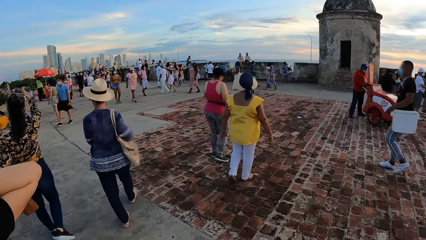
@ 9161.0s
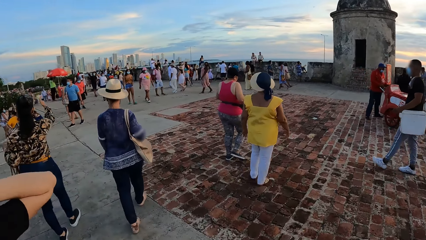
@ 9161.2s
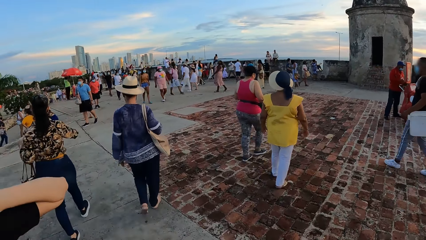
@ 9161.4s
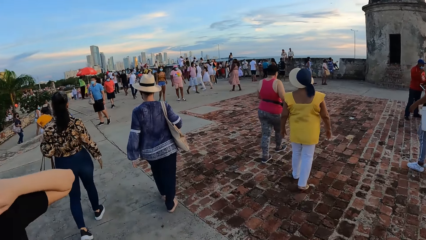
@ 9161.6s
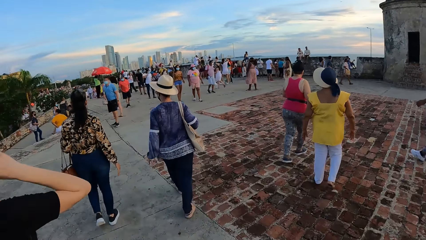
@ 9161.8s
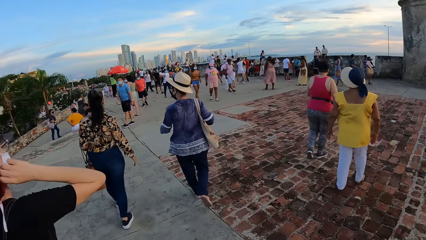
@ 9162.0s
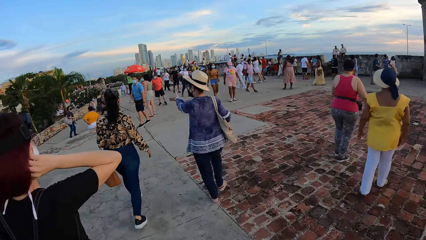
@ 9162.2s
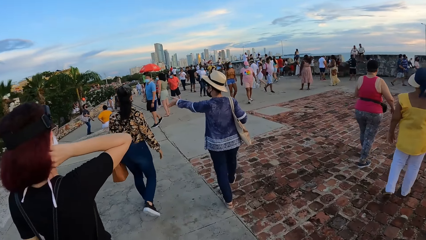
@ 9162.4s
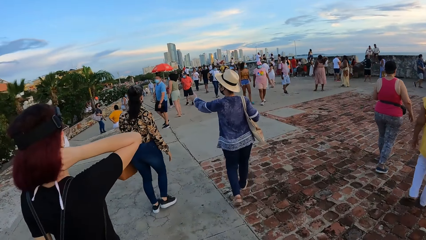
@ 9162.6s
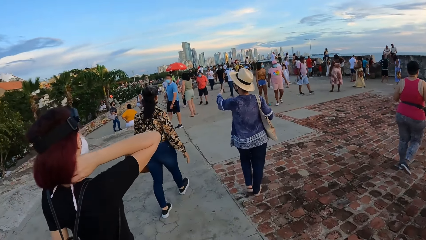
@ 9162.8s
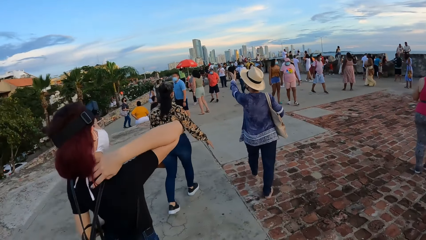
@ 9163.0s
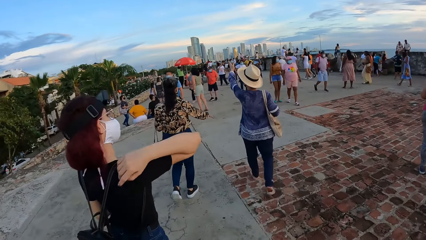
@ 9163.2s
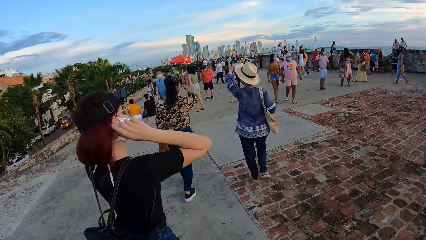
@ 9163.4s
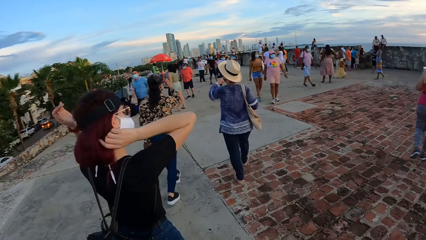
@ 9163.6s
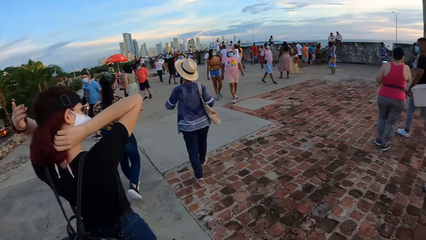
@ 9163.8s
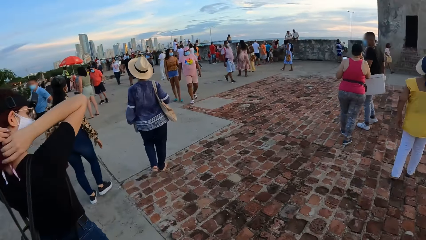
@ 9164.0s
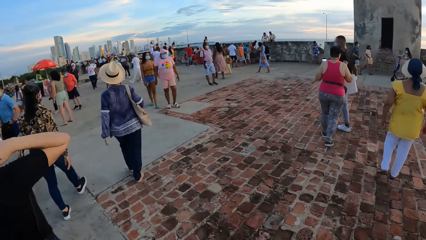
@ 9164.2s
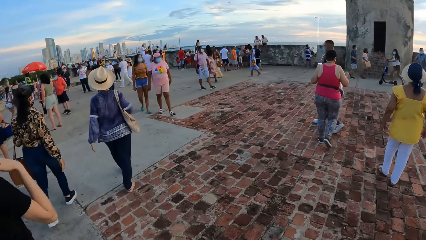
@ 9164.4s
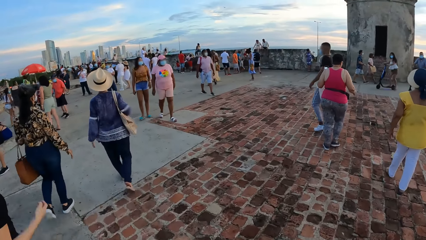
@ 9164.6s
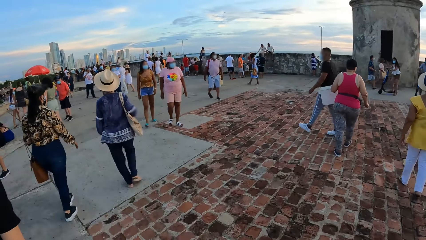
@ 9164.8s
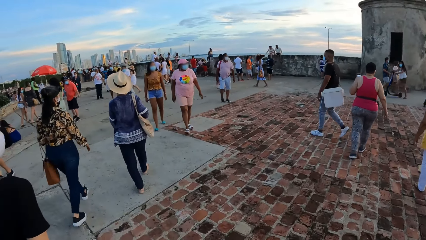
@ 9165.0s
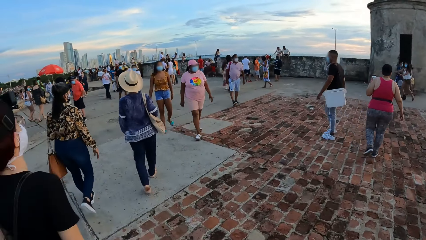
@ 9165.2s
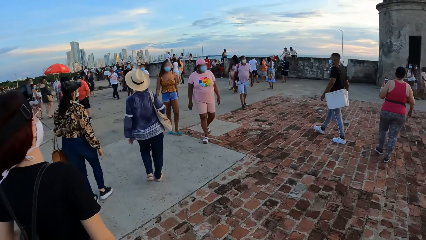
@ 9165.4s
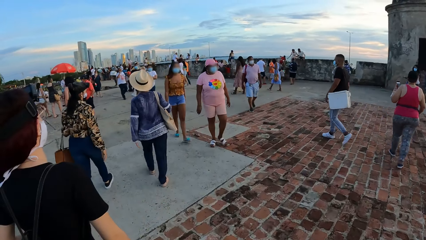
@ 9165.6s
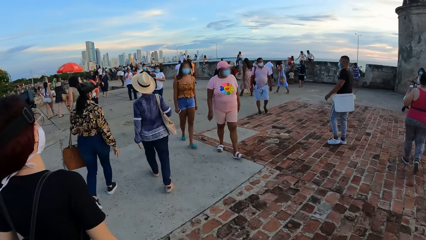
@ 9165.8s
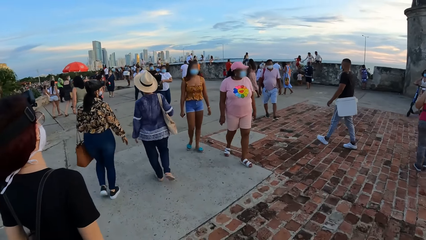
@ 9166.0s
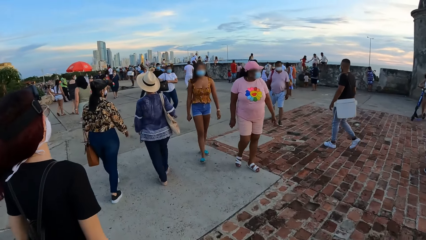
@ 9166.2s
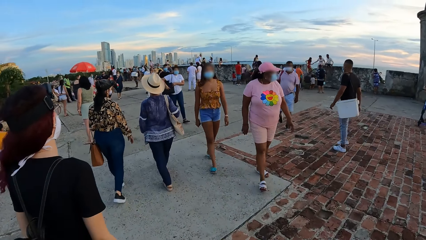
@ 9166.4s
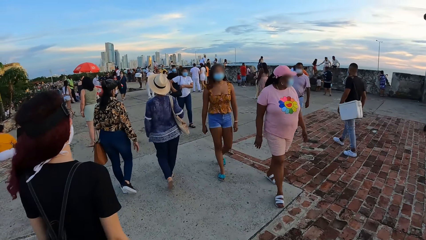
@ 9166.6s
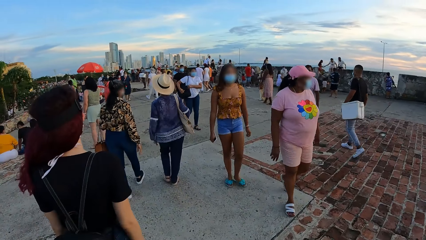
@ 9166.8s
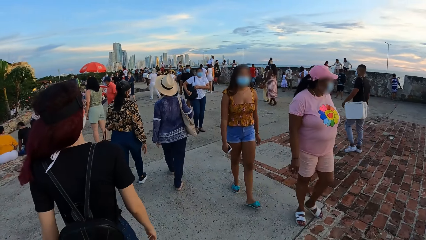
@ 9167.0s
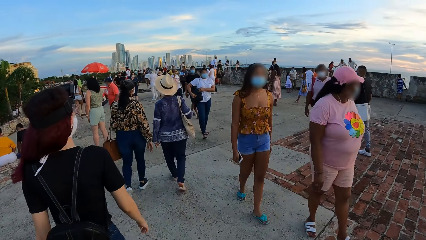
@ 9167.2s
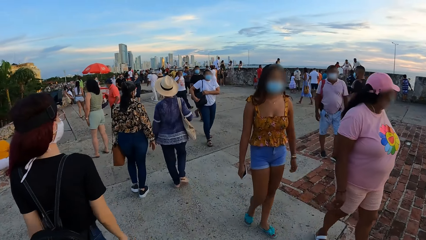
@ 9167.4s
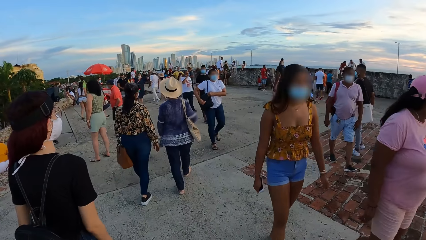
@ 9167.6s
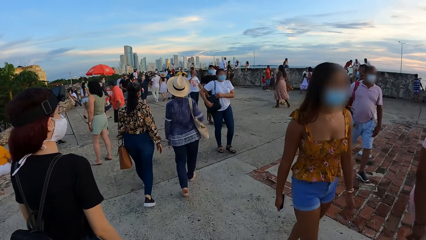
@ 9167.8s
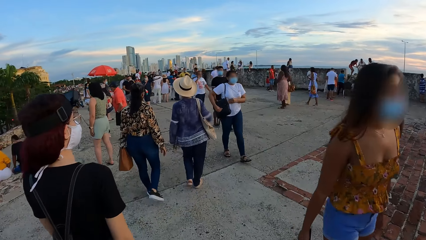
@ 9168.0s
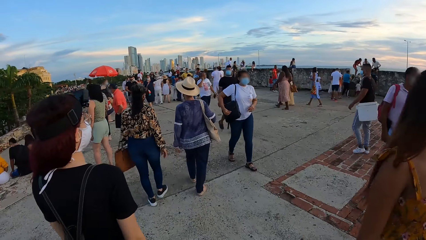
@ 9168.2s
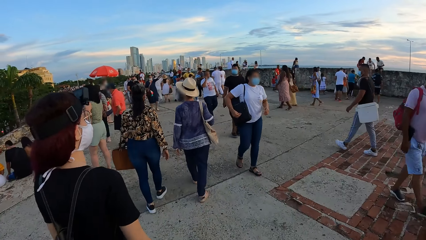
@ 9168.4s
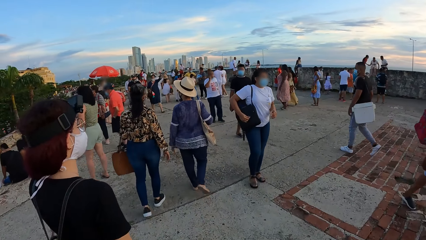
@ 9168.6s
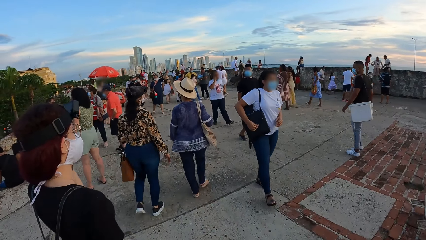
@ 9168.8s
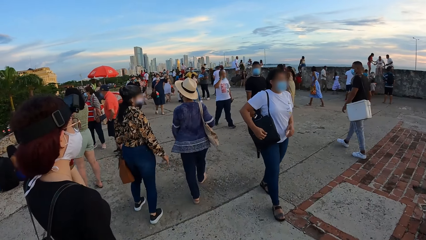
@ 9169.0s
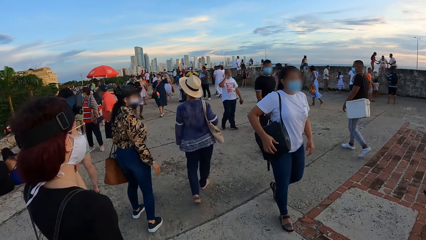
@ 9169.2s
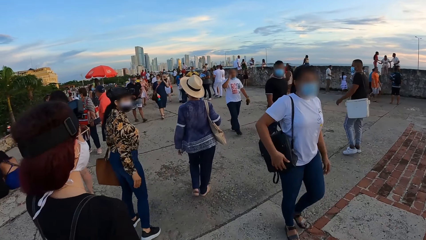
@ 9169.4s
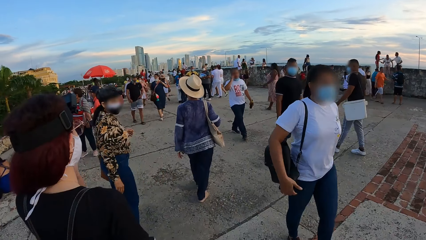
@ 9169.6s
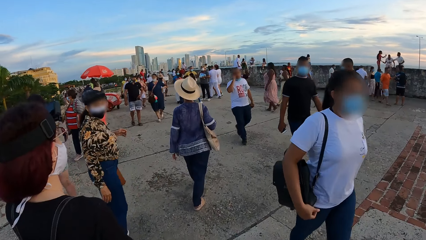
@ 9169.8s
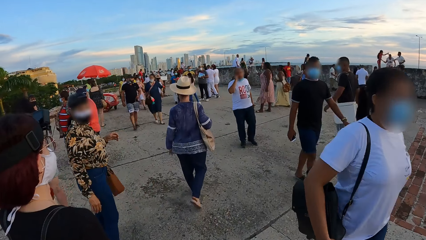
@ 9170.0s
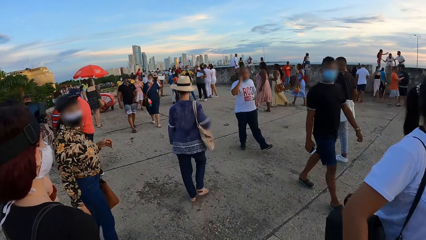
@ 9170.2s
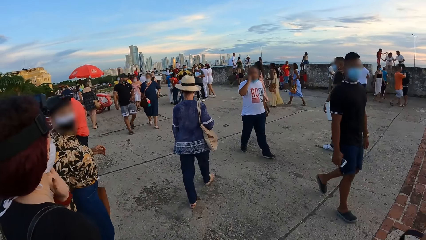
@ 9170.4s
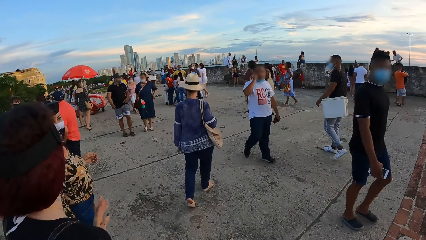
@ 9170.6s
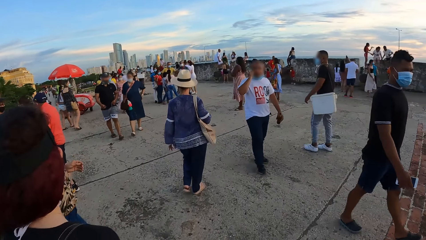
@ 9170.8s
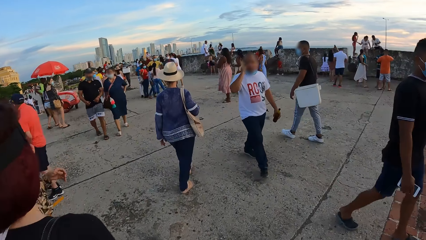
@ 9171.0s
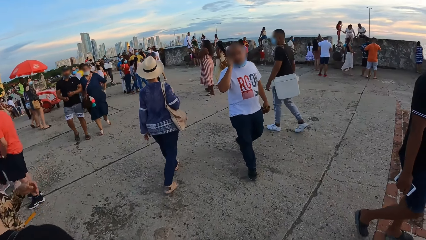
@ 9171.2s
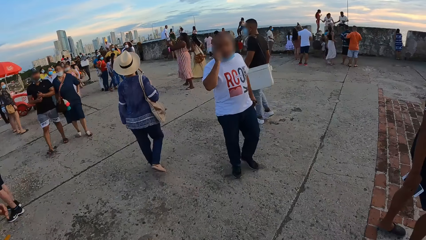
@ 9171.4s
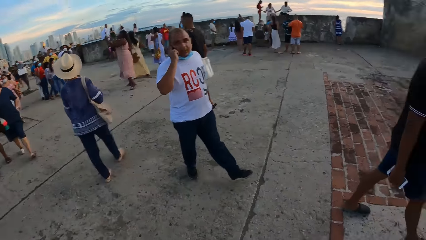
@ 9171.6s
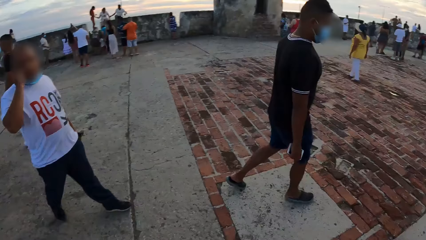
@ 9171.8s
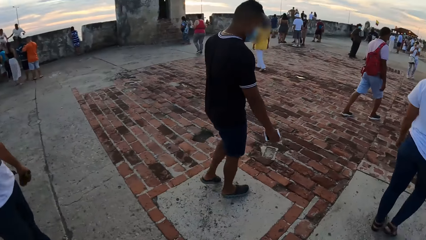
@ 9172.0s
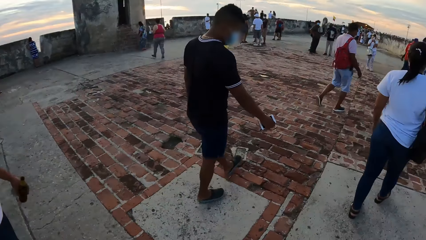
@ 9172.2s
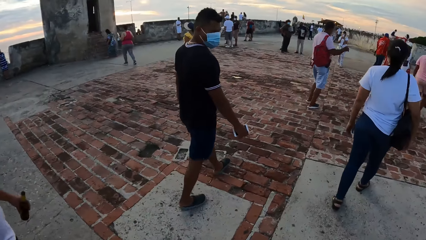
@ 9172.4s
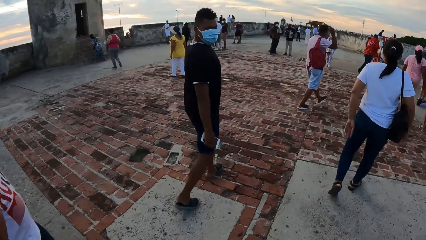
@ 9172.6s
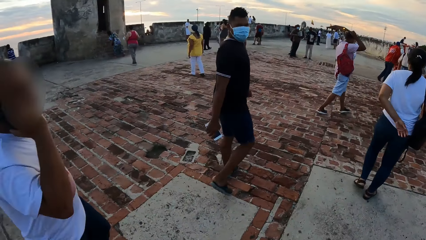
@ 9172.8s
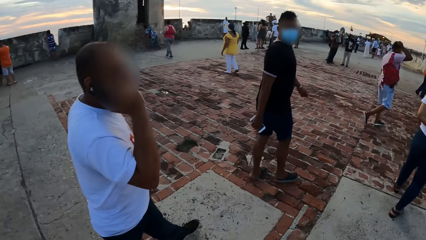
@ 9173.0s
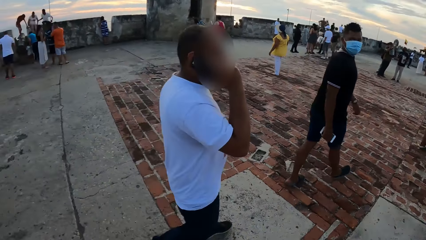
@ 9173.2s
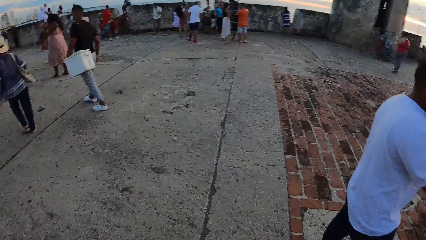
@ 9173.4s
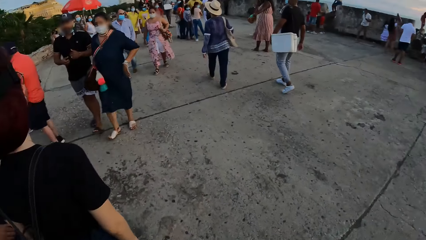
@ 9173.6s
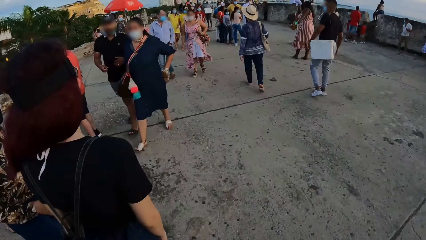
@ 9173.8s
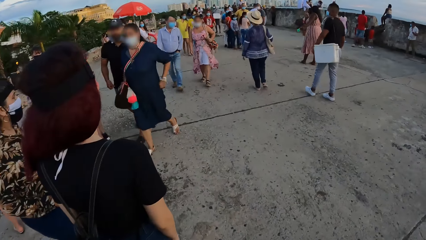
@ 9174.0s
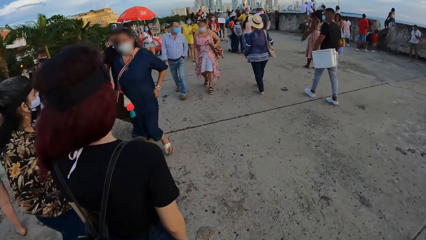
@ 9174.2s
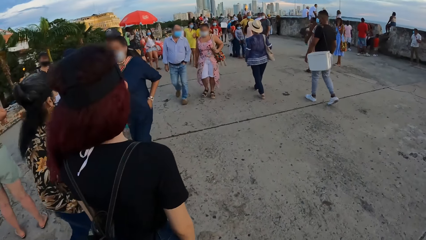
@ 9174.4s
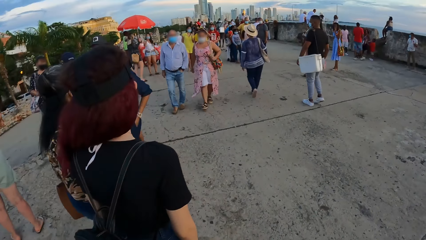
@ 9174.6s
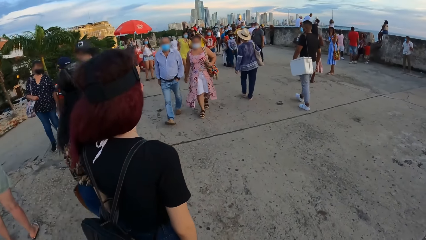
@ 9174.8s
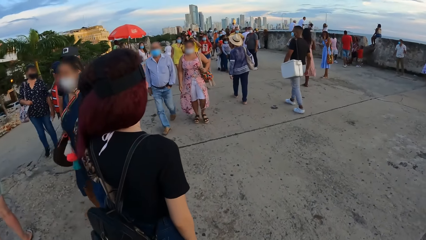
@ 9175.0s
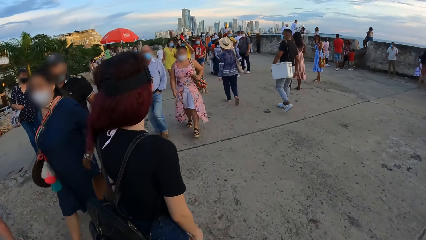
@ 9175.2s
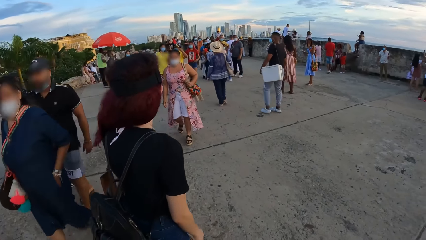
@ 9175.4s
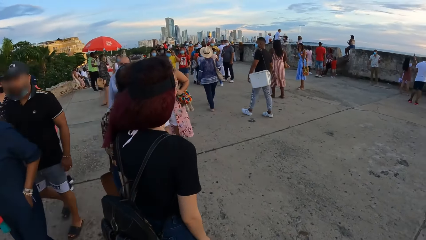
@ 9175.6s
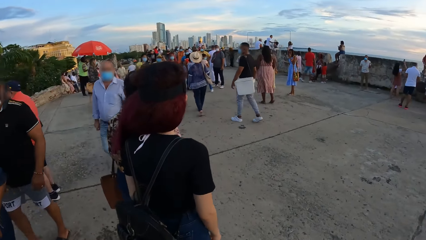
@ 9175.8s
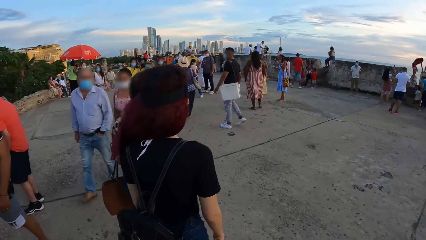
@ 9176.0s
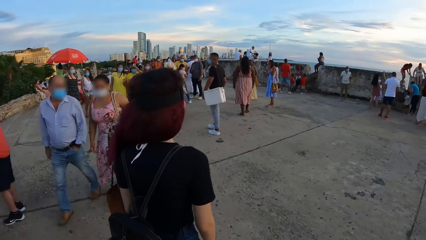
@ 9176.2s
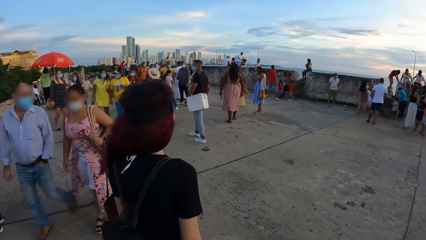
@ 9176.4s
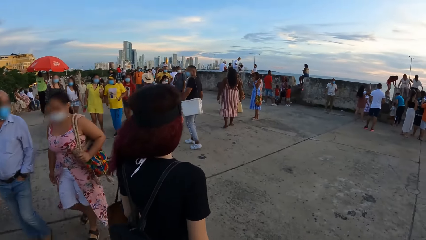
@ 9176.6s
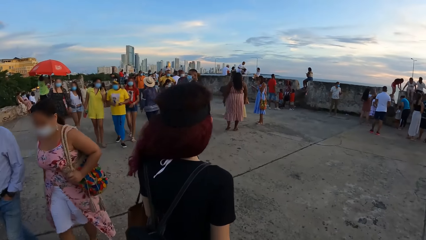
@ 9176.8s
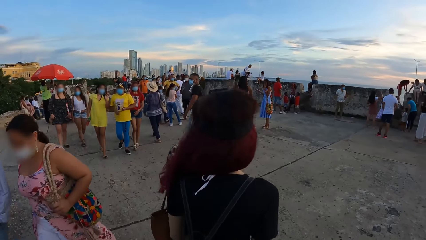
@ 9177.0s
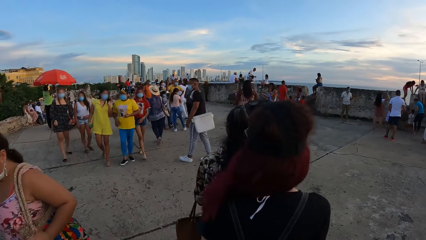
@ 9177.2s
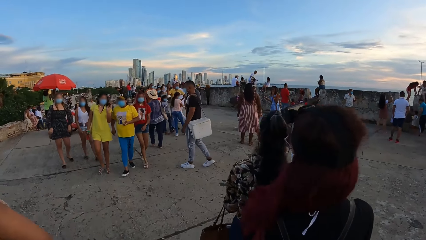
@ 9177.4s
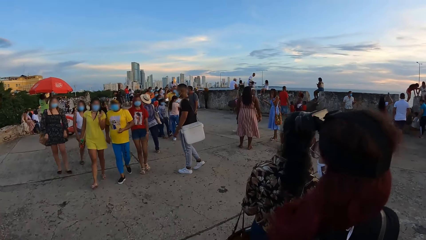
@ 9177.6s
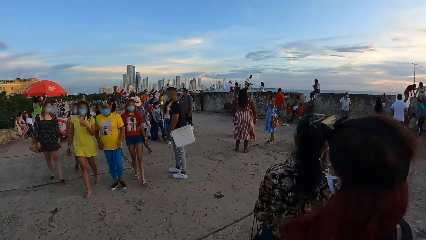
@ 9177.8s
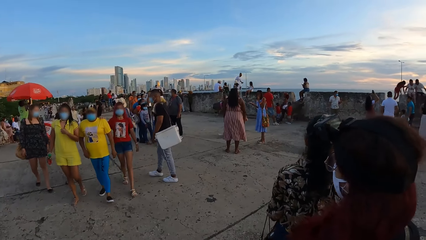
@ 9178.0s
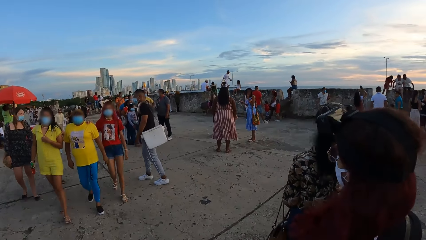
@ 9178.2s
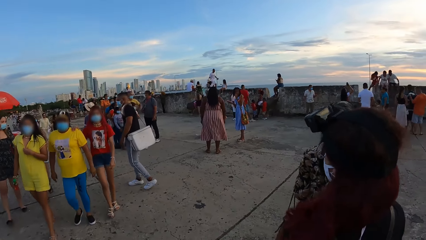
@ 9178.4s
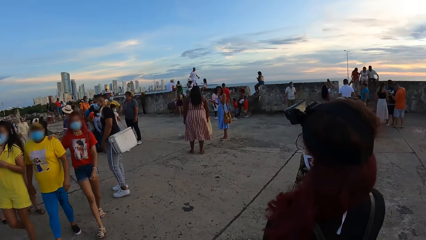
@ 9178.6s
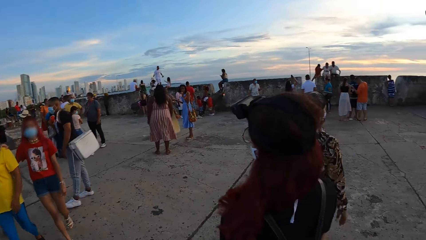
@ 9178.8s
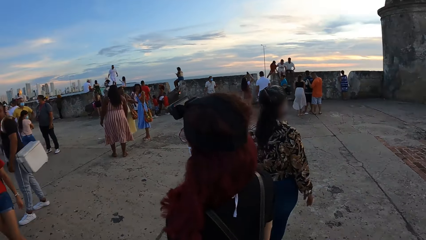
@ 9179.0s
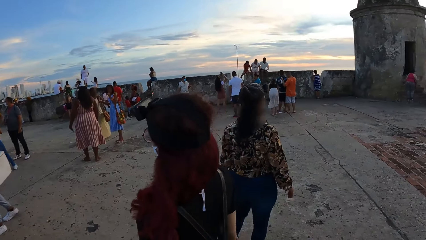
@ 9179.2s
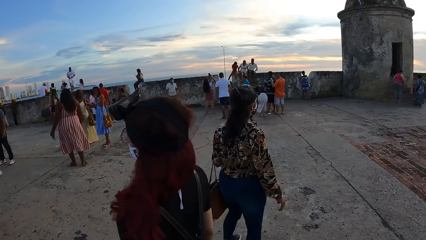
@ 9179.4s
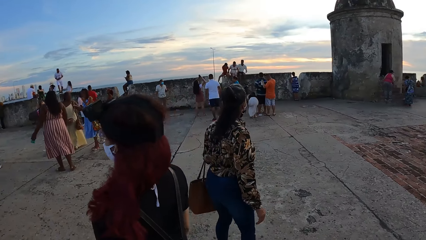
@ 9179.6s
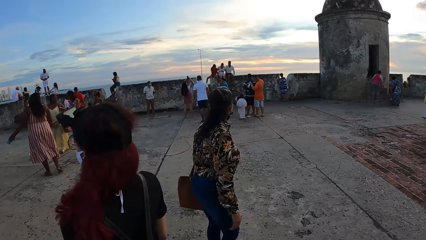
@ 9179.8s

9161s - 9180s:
The woman interacts with another woman. A third woman adjusts her hair with her right hand. The third woman adjusts her hair with both hands. The second woman interacts with the third woman.
